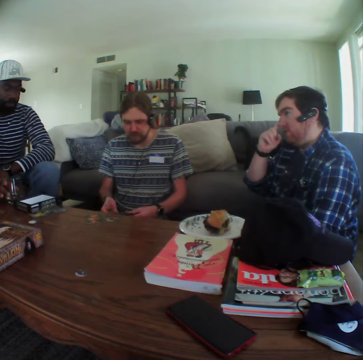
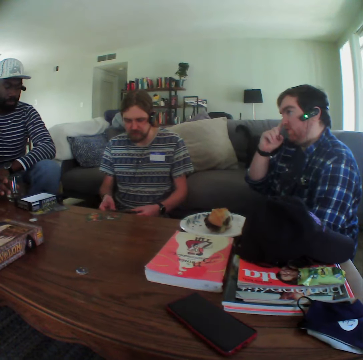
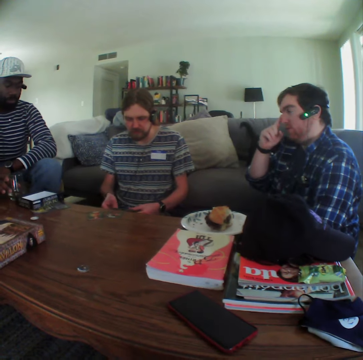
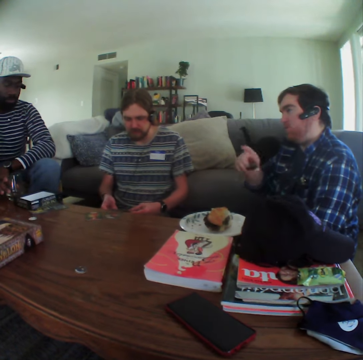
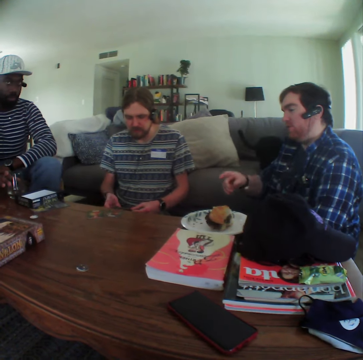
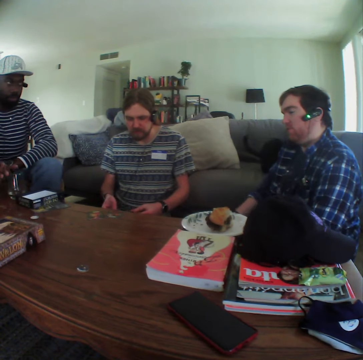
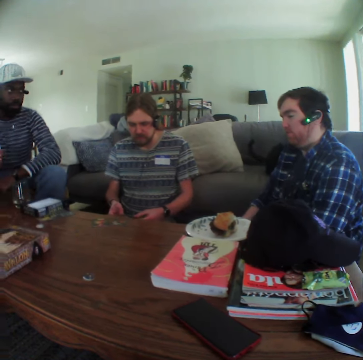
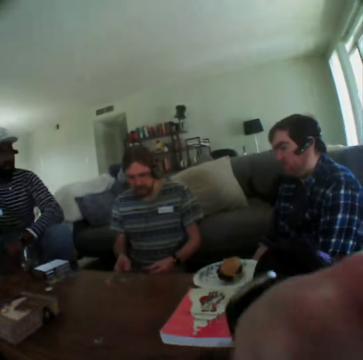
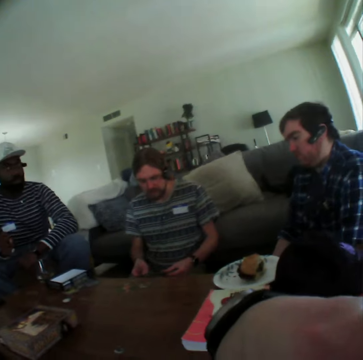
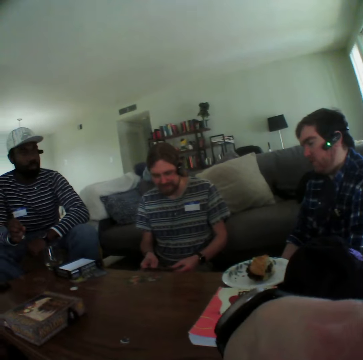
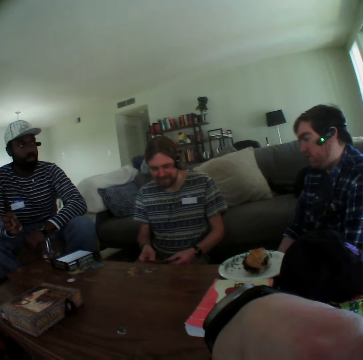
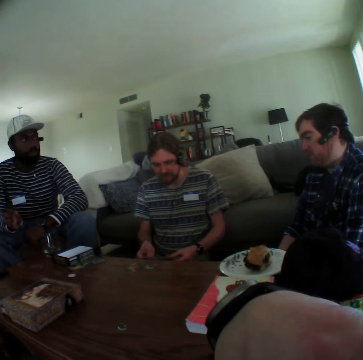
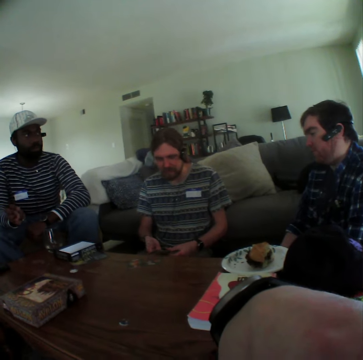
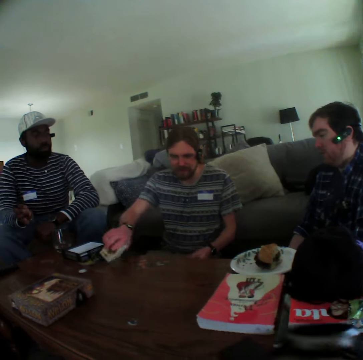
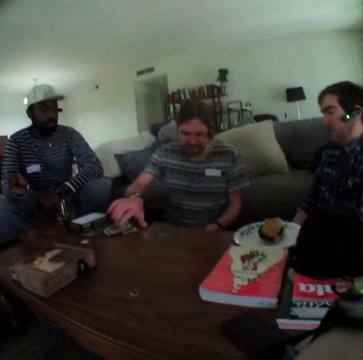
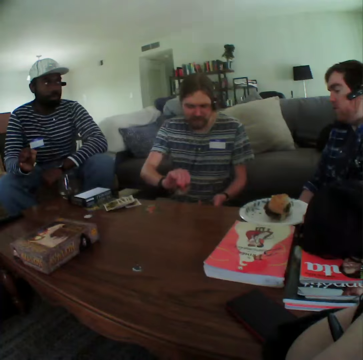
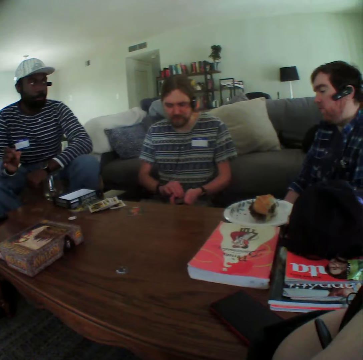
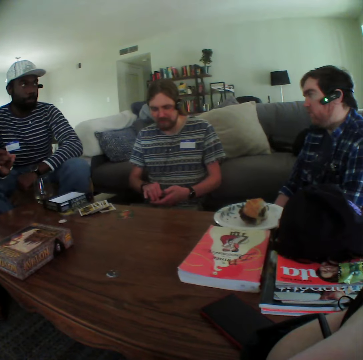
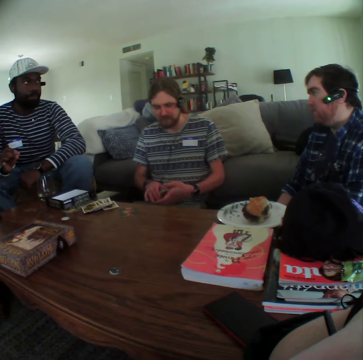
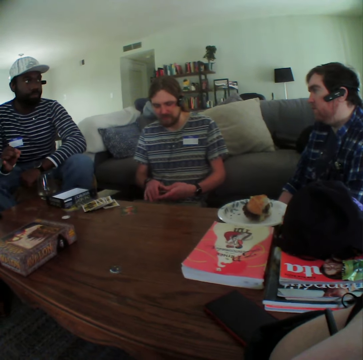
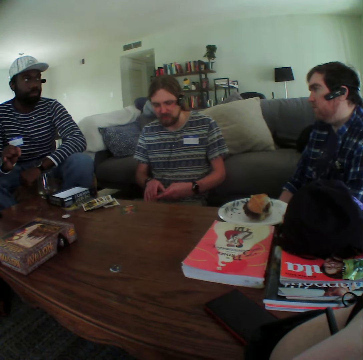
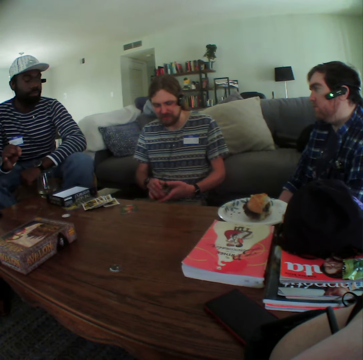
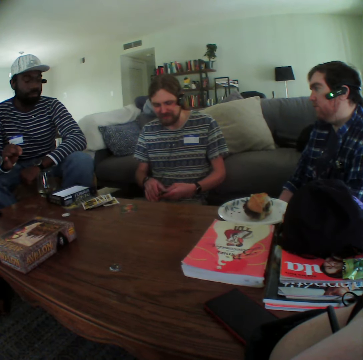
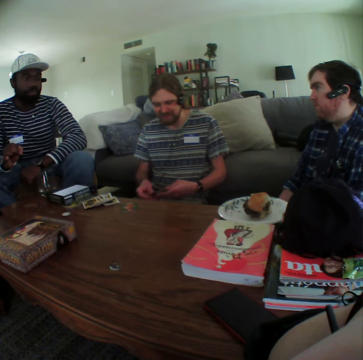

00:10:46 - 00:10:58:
A man gestures with his hand. The camera wearer moves his hand. Another man puts cards on the table and picks a card from the table.

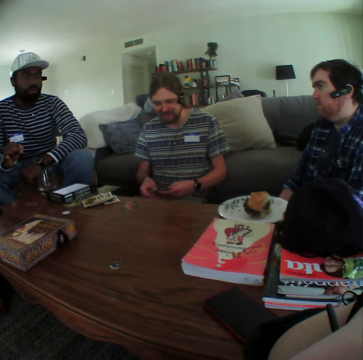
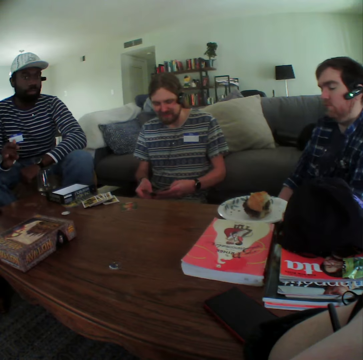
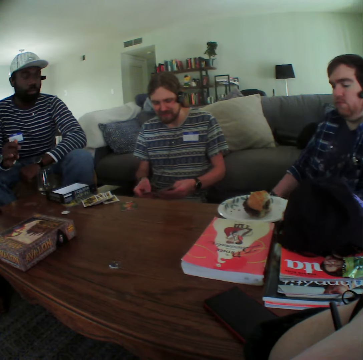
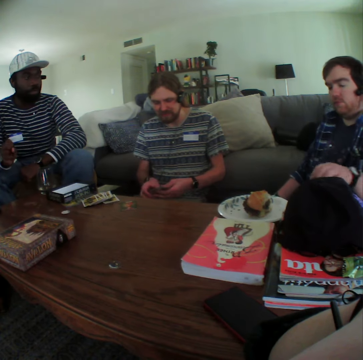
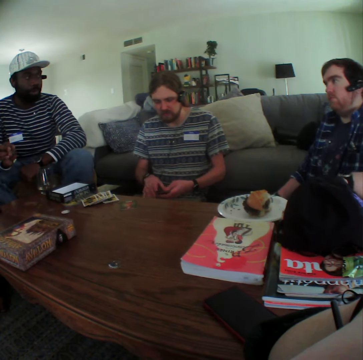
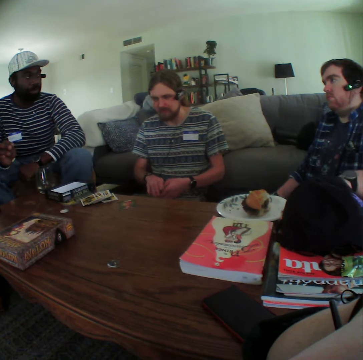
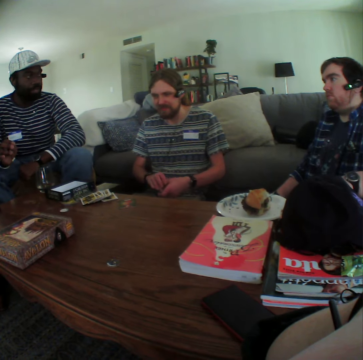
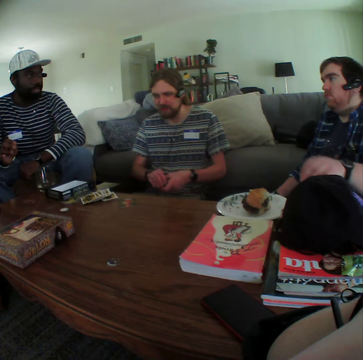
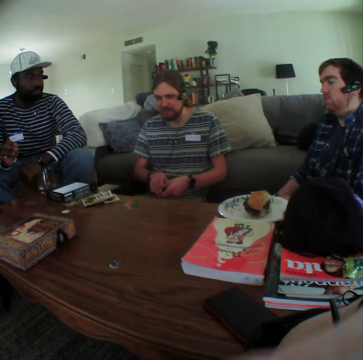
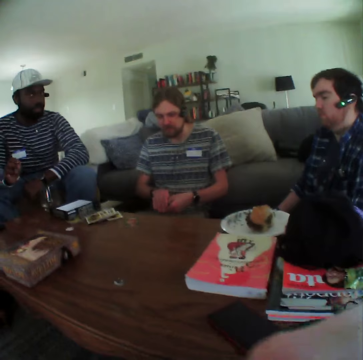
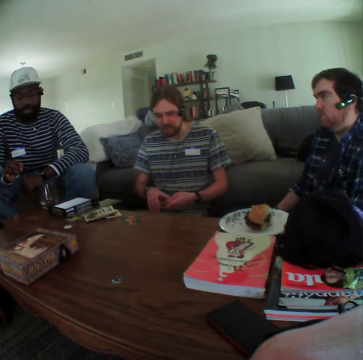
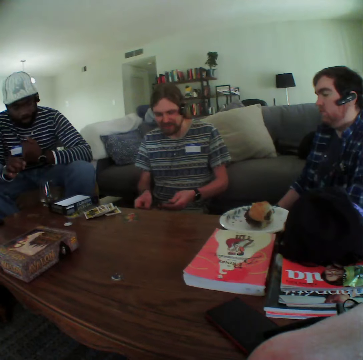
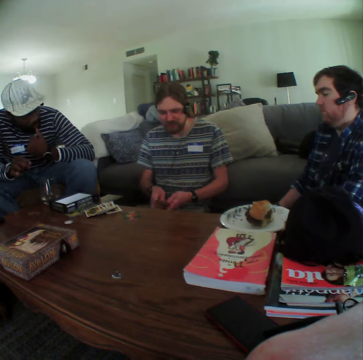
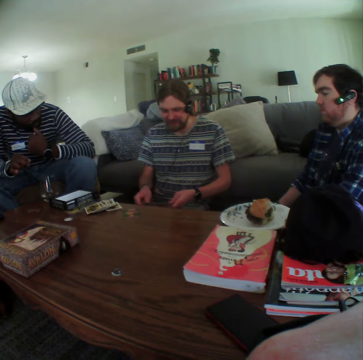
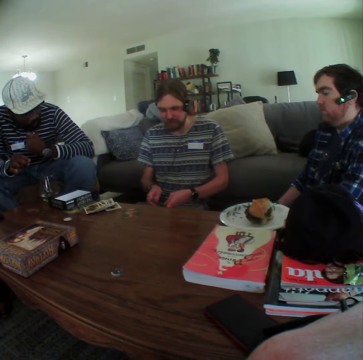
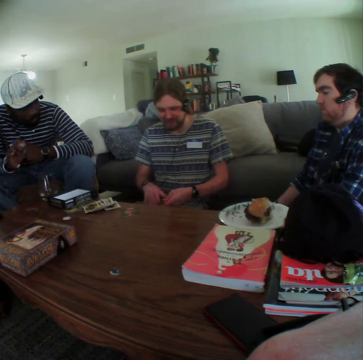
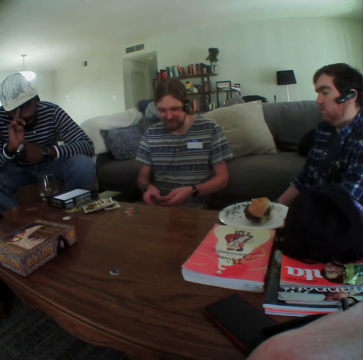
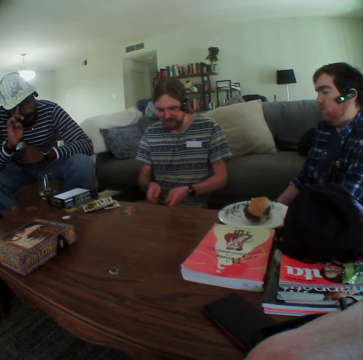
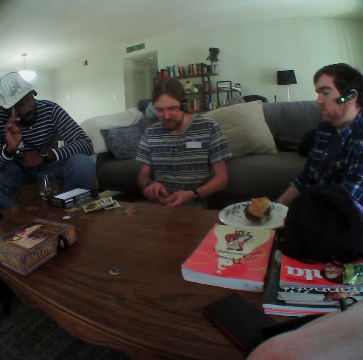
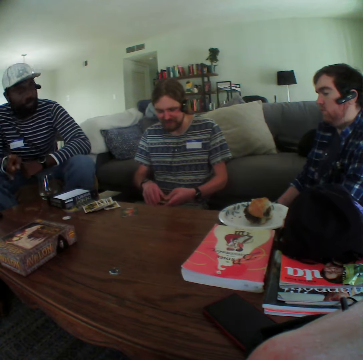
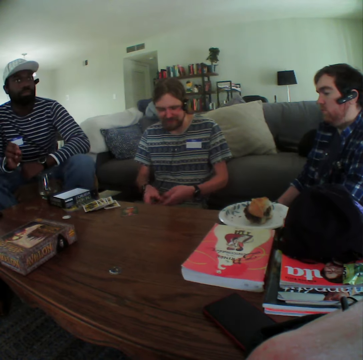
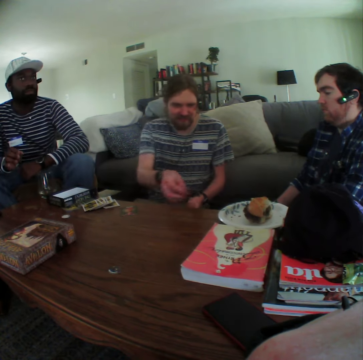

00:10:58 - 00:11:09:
A man moves his hand. Another man moves his hand.

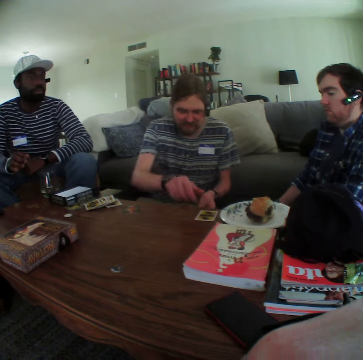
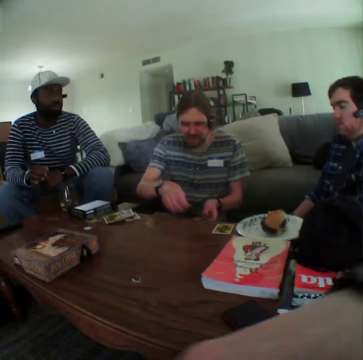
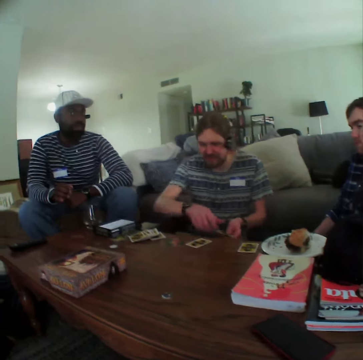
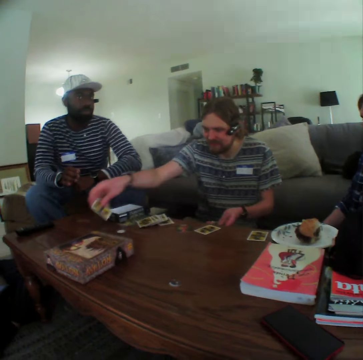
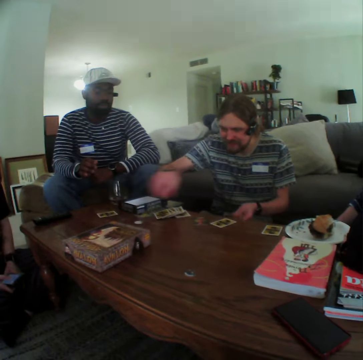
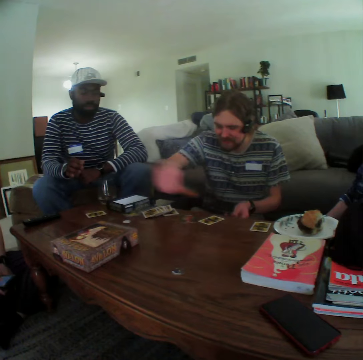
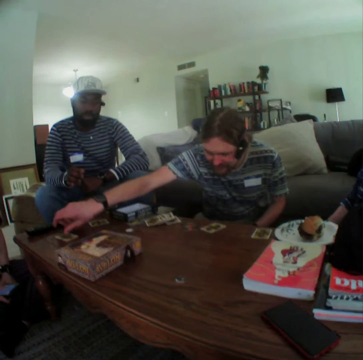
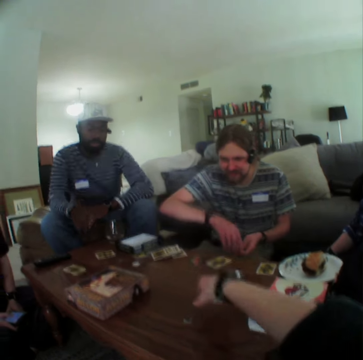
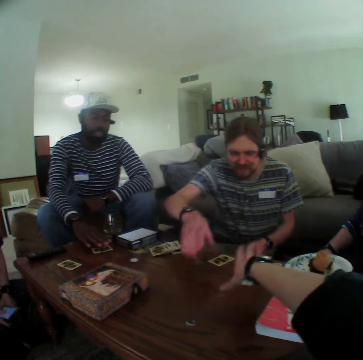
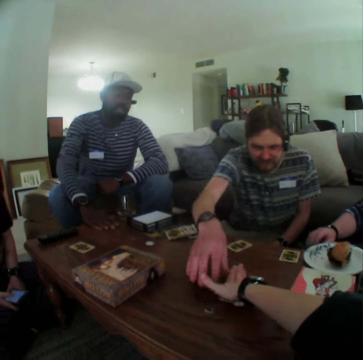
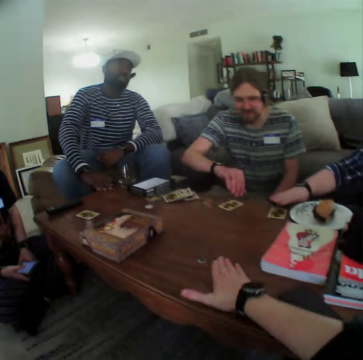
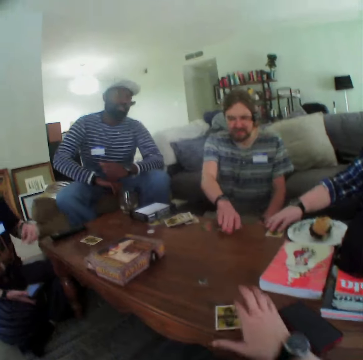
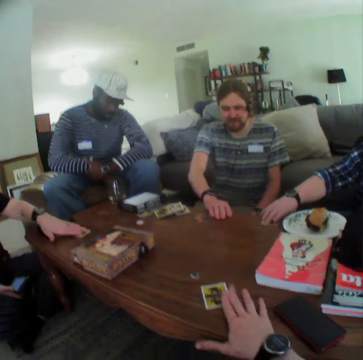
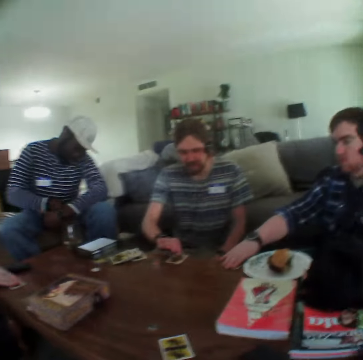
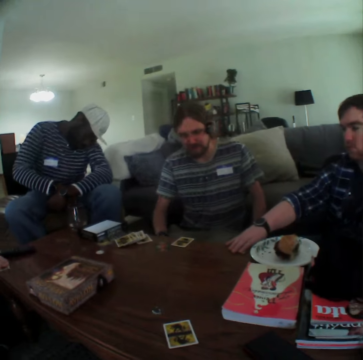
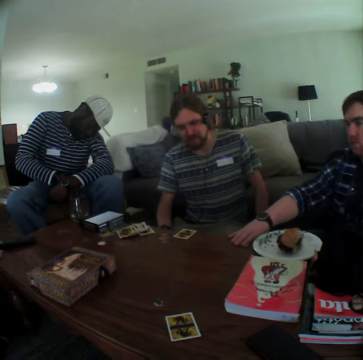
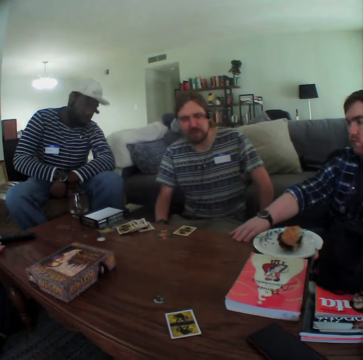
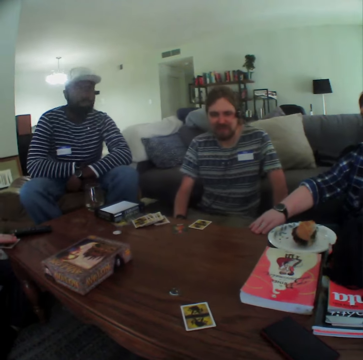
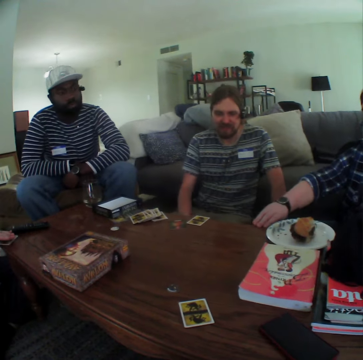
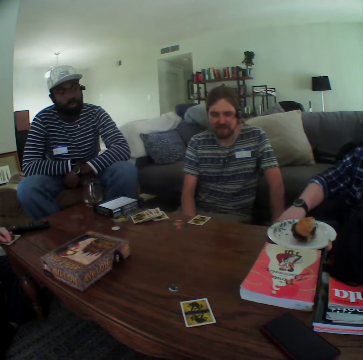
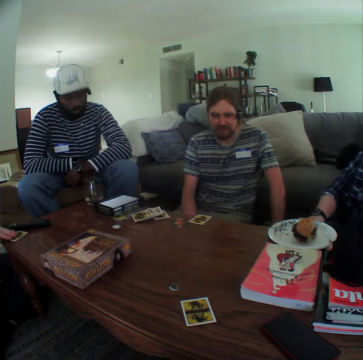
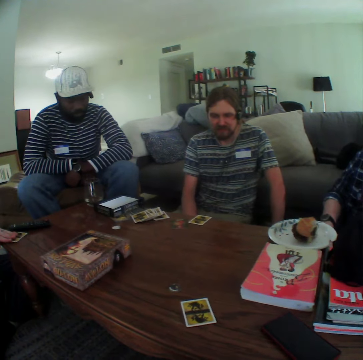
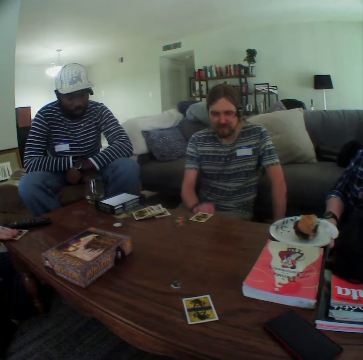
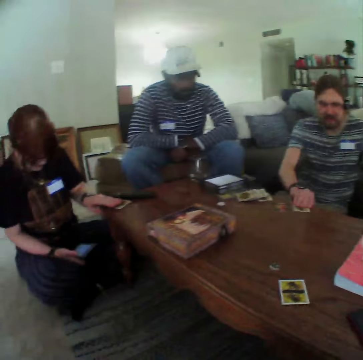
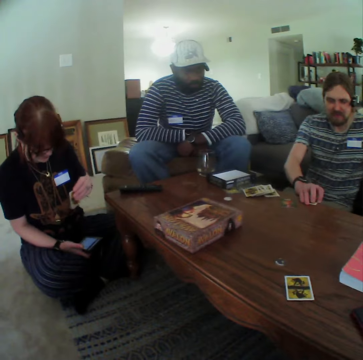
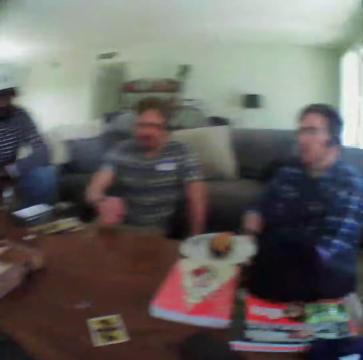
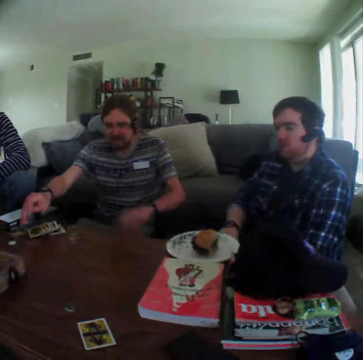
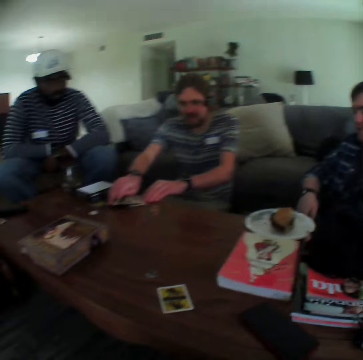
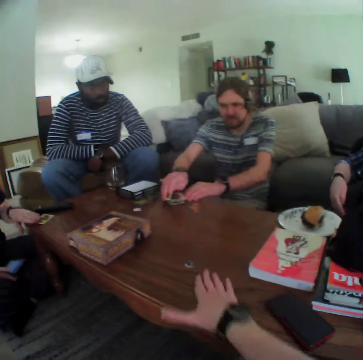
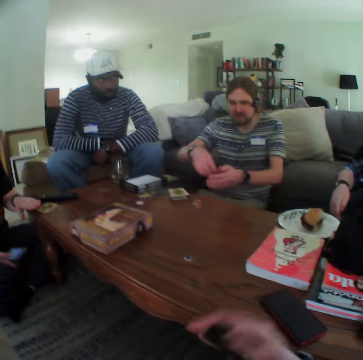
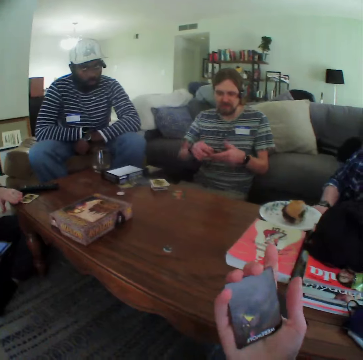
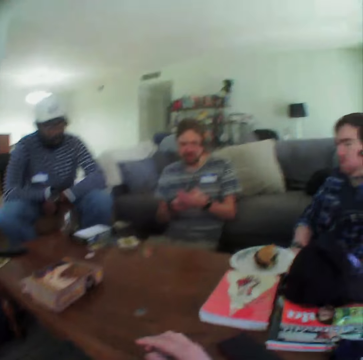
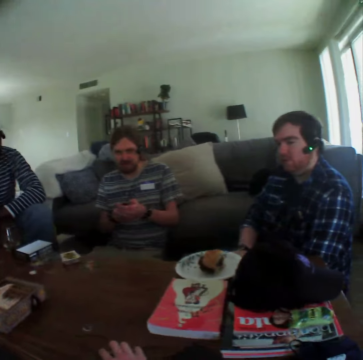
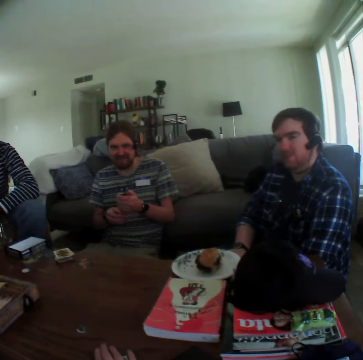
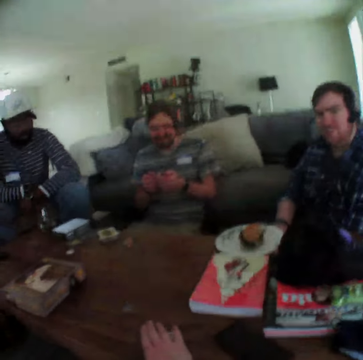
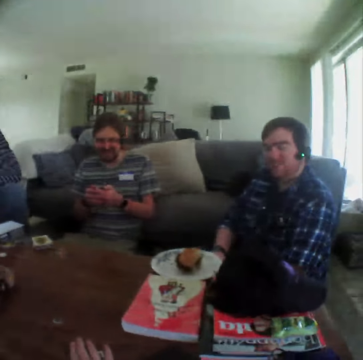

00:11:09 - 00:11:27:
A man puts a card on the table repeatedly. He shares the cards. The camera wearer stretches his hand. The man puts a card on the table. Another man picks a card from the table. The camera wearer picks a card and moves the card. A third man picks a card from the table. The first man moves a card from the table. A woman picks a card from the table. The first man holds the cards. The camera wearer pulls the card on the table, picks the card and looks at the card.
